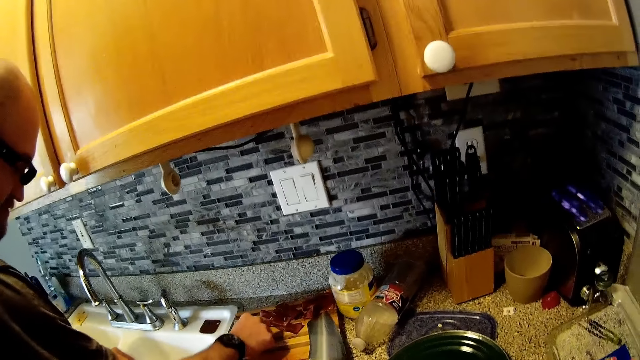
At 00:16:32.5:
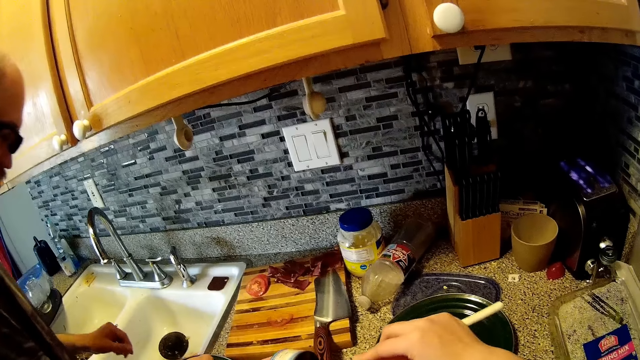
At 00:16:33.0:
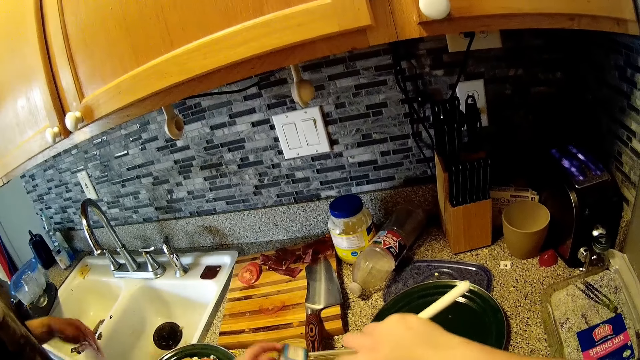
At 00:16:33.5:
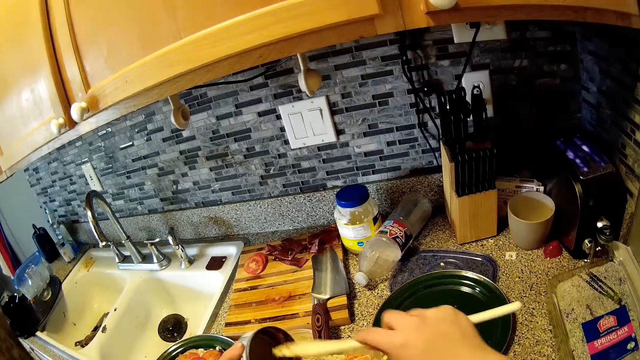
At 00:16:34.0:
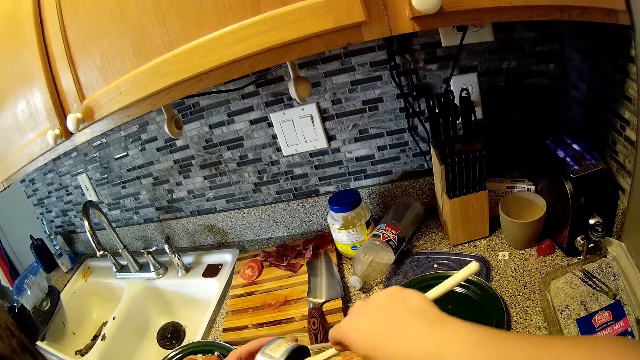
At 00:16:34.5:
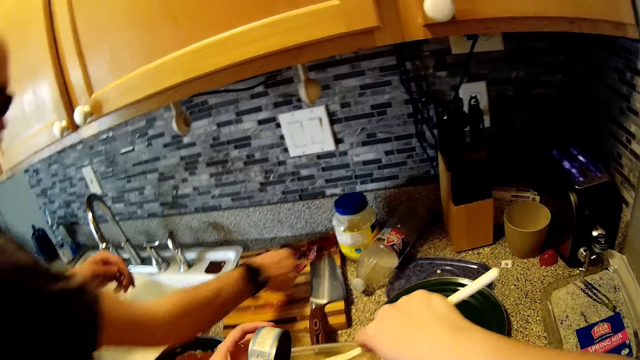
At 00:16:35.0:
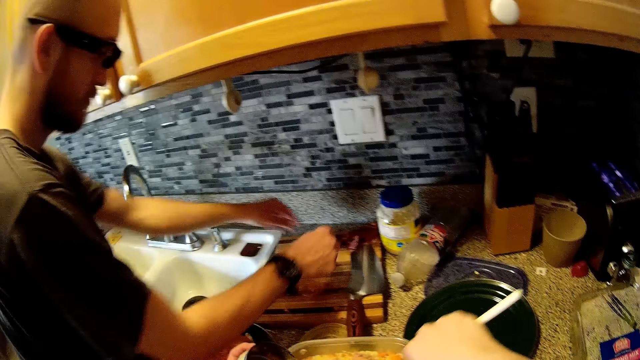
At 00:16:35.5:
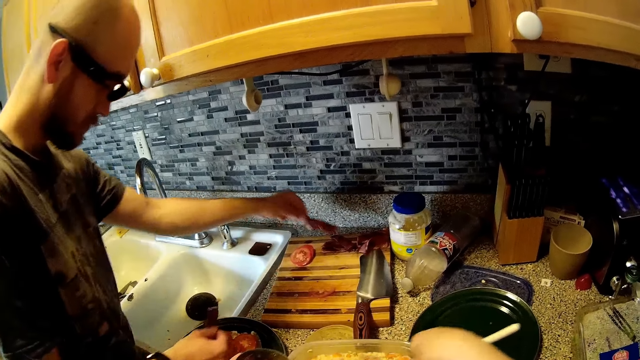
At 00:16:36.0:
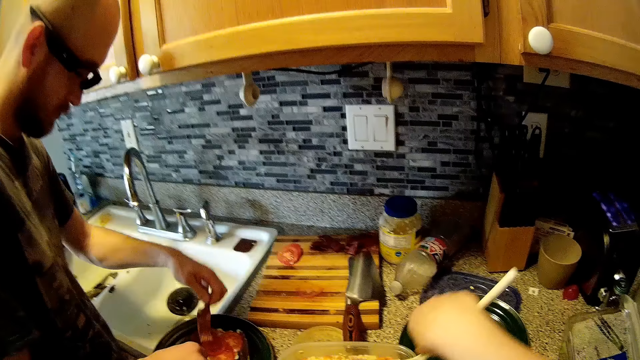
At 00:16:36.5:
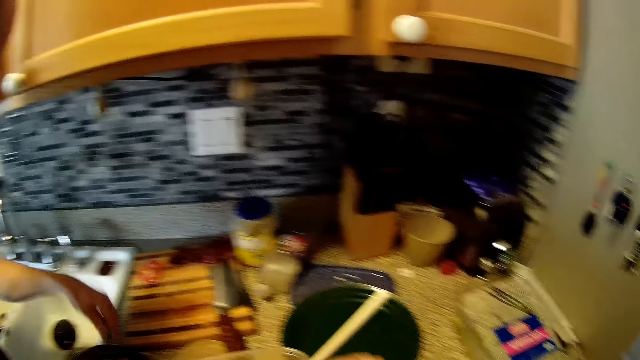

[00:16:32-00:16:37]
The camera wearer scoops something. The man picks some slices of tomato and drops some slices of tomato. The camera wearer scoops something. The man moves both hands. The man picks a steak from the chopping board with his right hand. The man drops the steak in a plate with his right hand. The man picks the steak from the chopping board with his left hand. The man drops the steak in the plate with his left hand.

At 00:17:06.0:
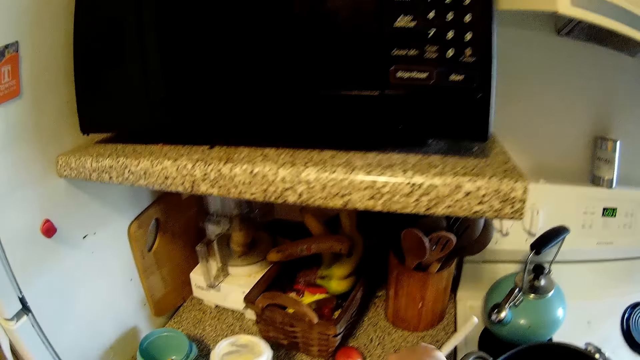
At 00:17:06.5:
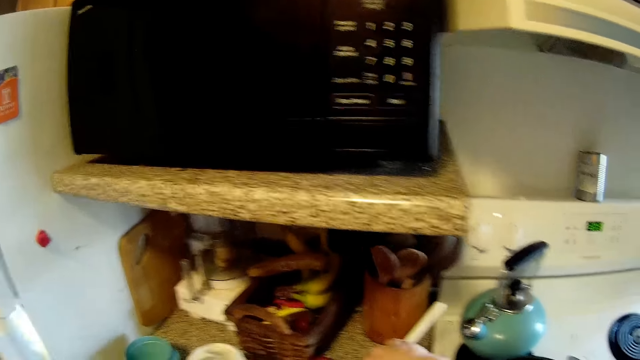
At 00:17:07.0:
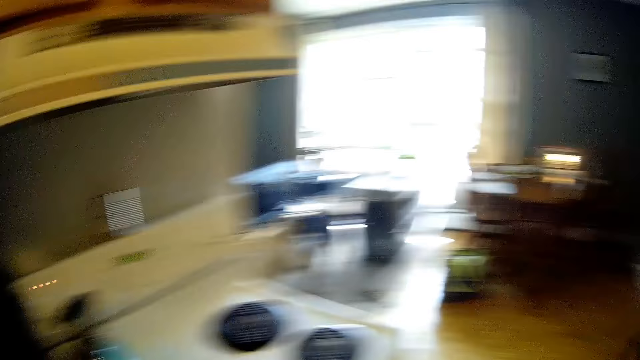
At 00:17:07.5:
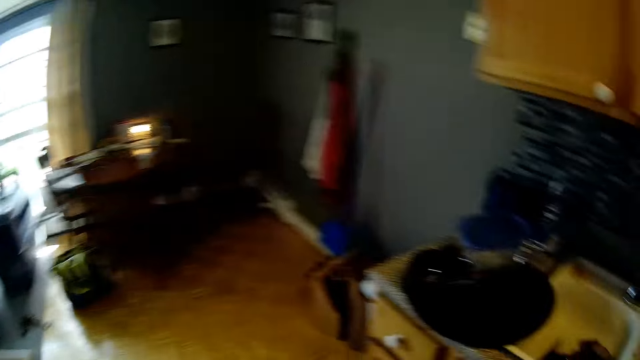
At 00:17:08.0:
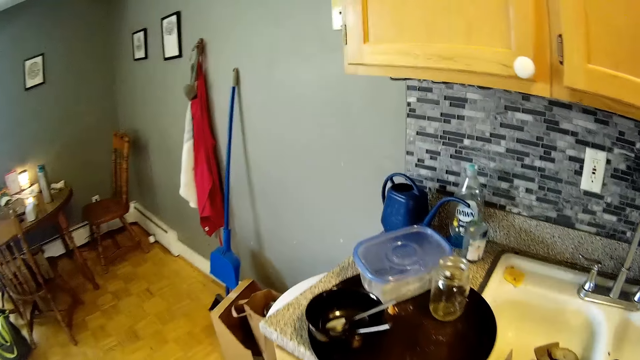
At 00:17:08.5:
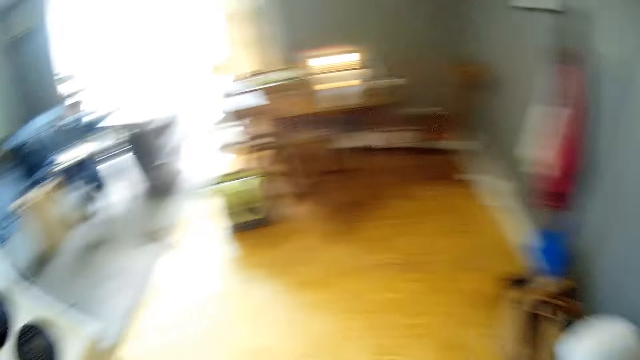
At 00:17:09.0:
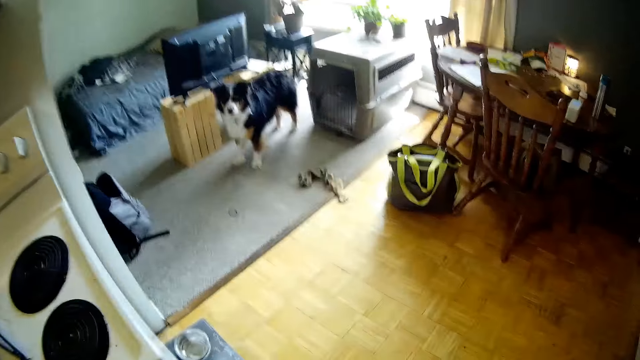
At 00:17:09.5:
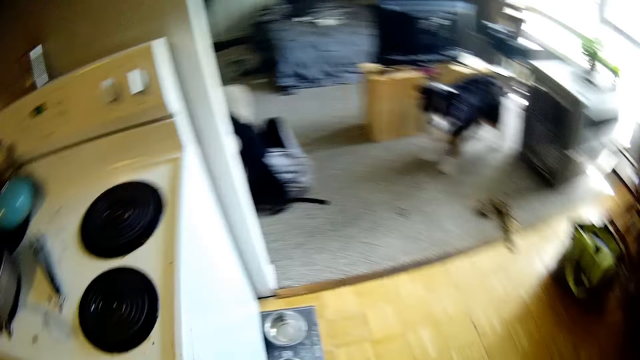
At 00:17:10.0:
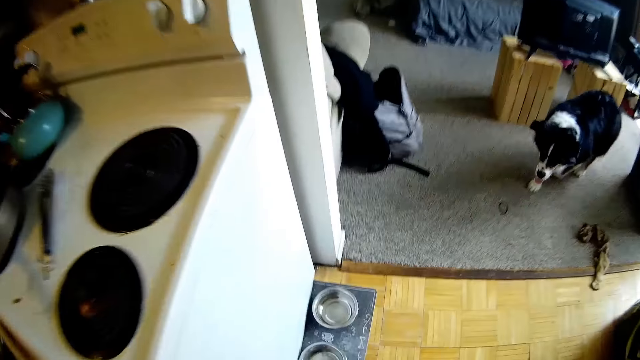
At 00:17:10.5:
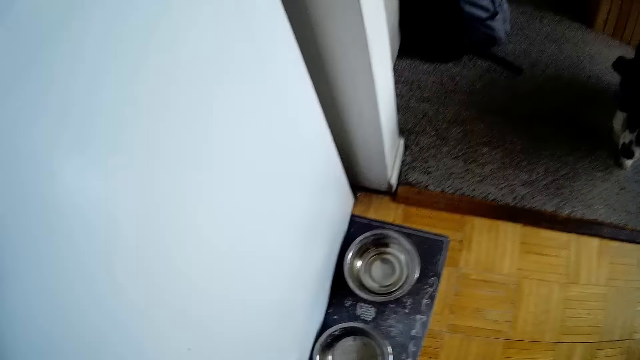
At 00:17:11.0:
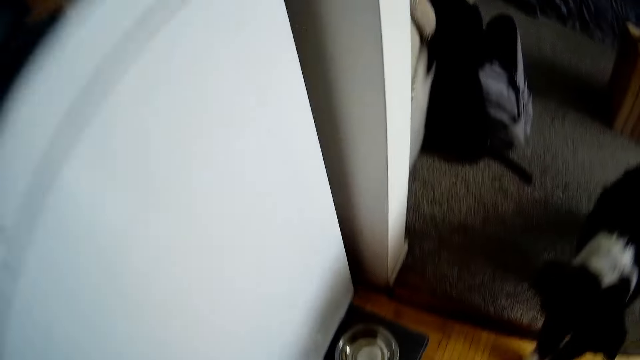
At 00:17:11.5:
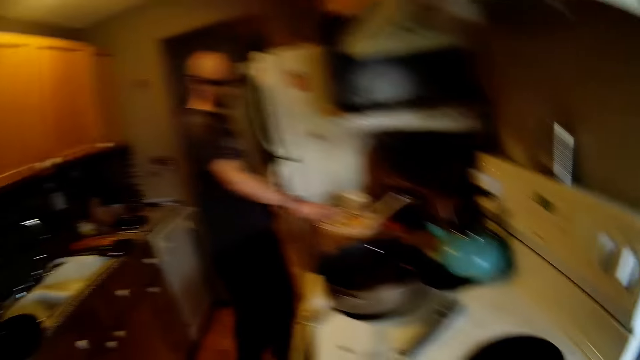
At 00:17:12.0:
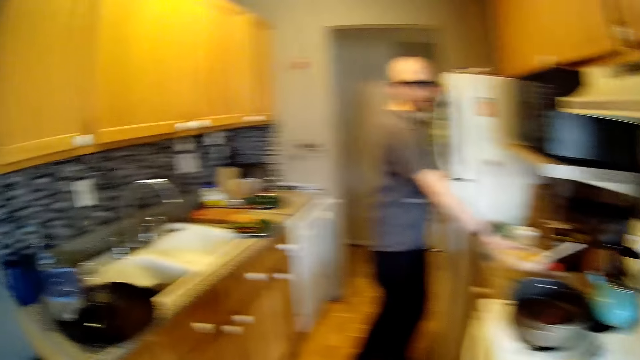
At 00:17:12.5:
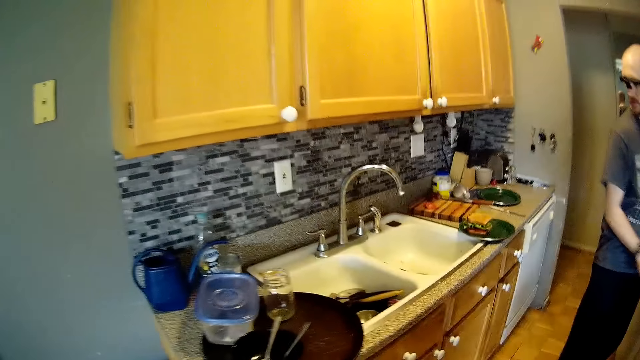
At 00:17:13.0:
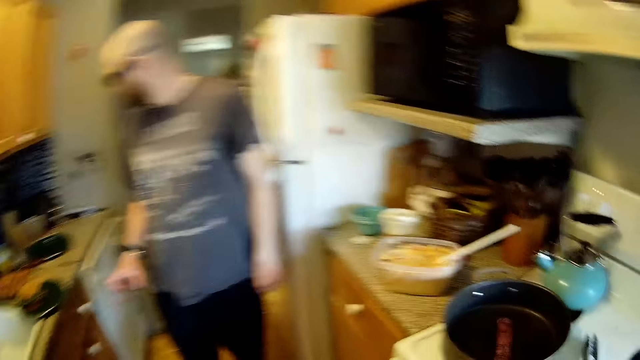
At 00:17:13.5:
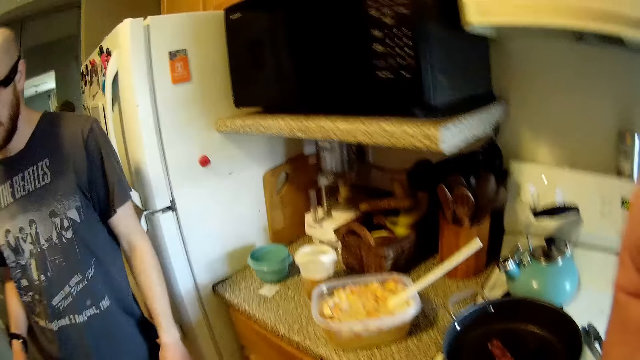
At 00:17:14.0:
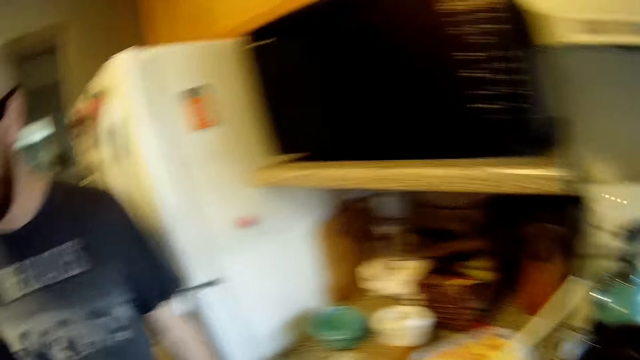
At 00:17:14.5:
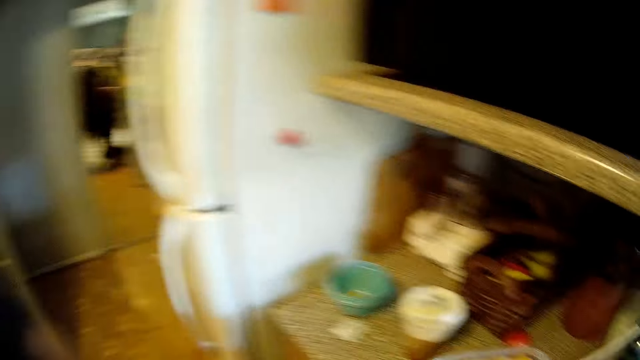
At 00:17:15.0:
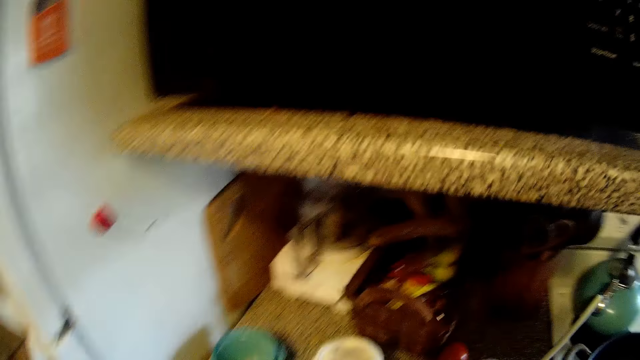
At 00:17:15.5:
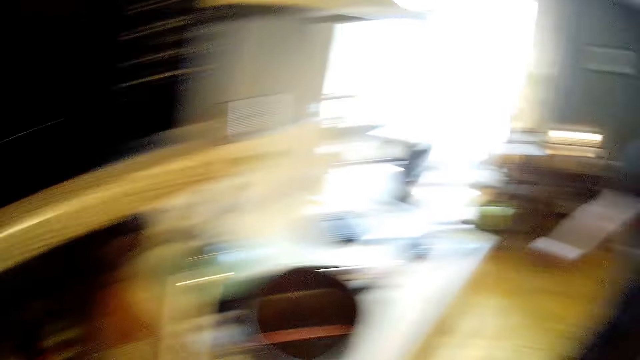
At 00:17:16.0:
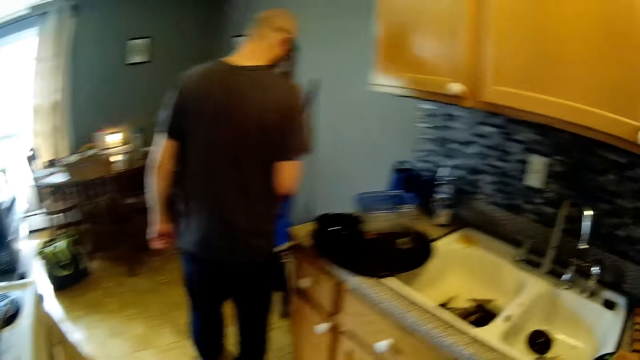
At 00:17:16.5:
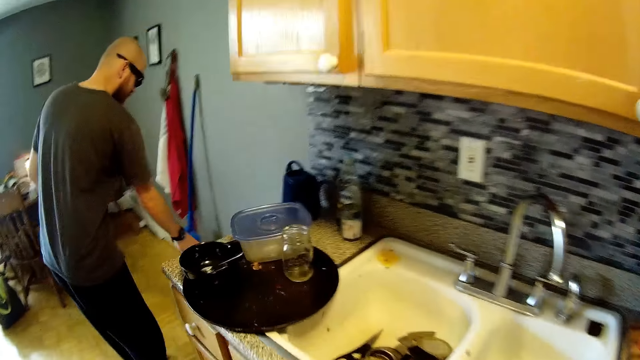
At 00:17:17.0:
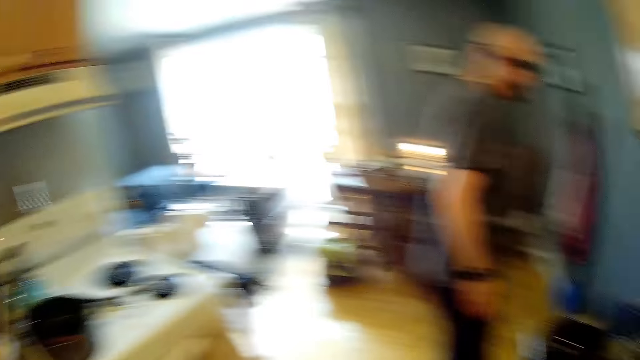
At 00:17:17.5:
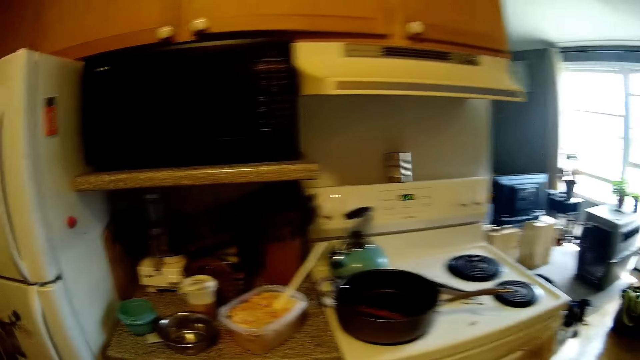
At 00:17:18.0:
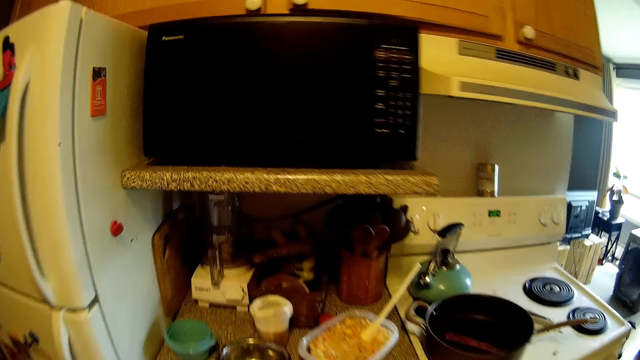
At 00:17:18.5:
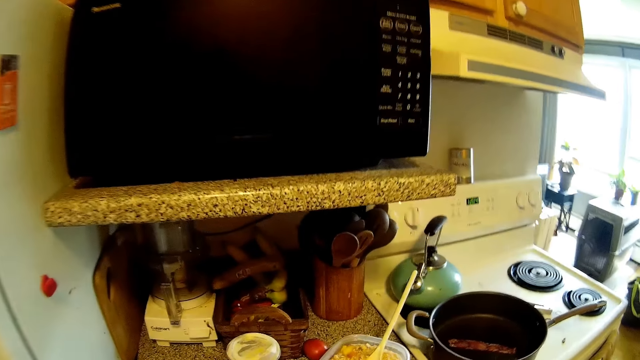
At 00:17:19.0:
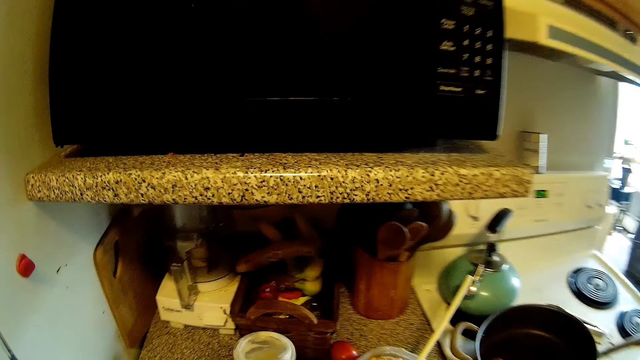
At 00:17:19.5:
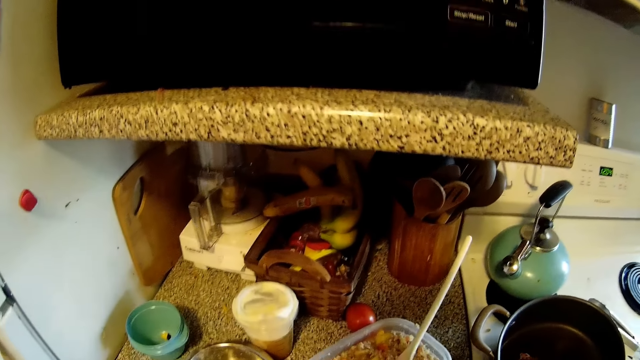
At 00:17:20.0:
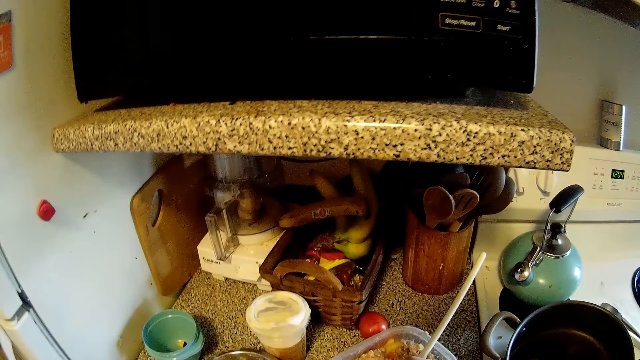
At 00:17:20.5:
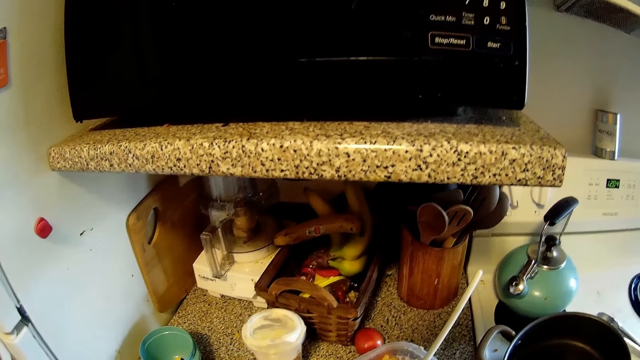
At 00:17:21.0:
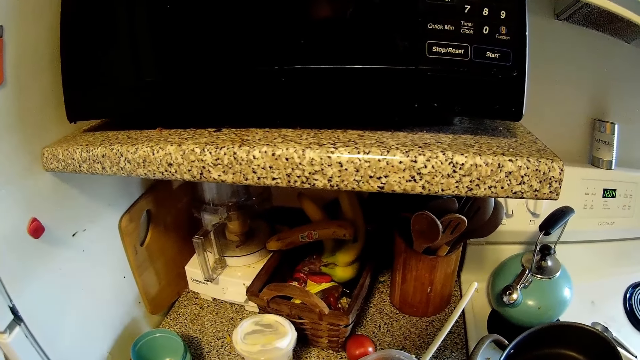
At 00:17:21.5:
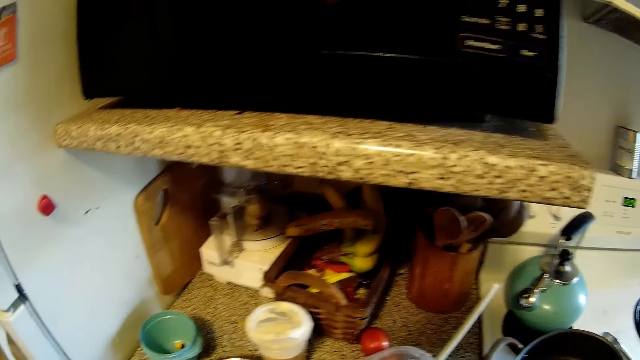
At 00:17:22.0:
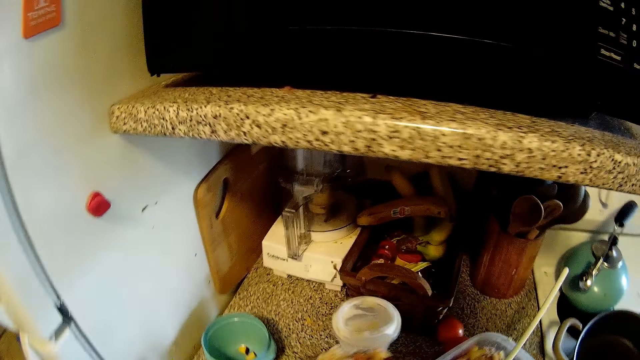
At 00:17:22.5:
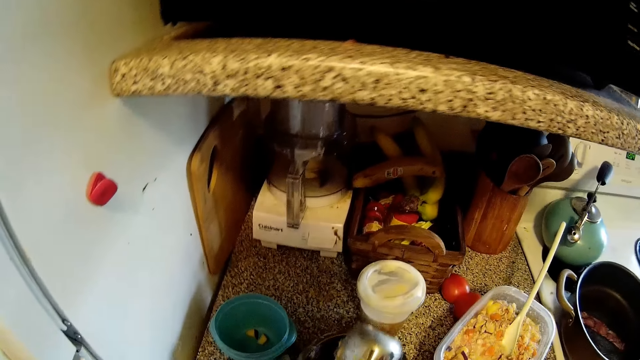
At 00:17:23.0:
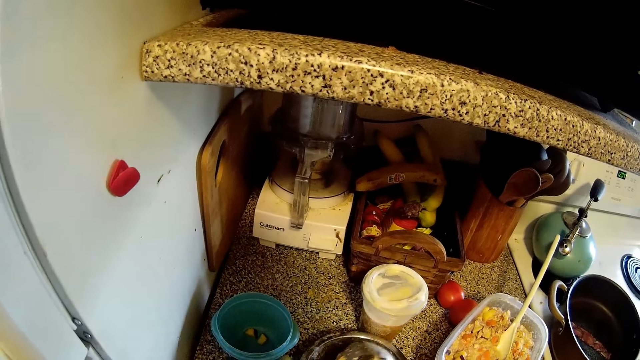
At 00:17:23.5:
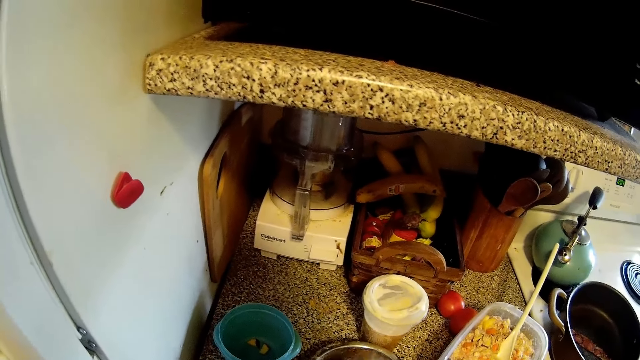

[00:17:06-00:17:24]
The camera wearer walks around. They pick a bowl. A man makes a step. The camera wearer walks around. The man walks towards the waste bin. The camera wearer adjusts the camera and walks around. They look around. The man disposes dirt in the waste bin with his right hand. The camera wearer scoops out food from the bowl with the measuring cup. They make a step and look at something. They interact with the man. They pour the food in the measuring cup into the bowl.
